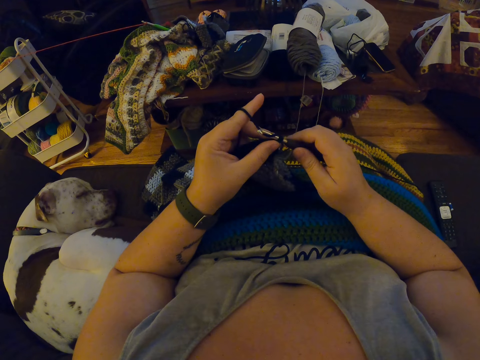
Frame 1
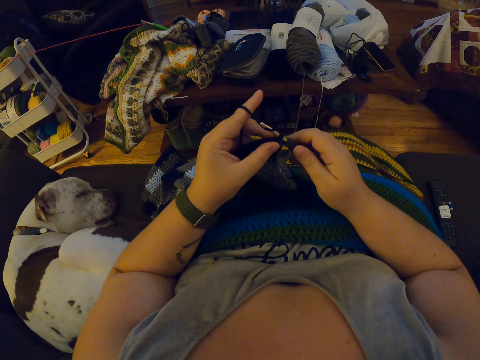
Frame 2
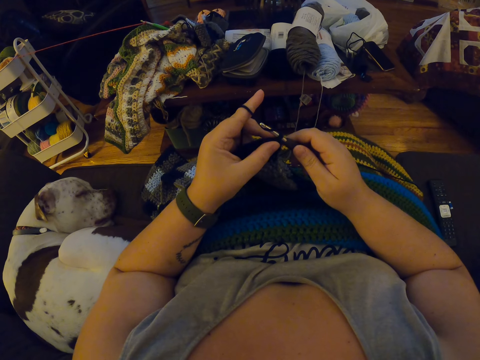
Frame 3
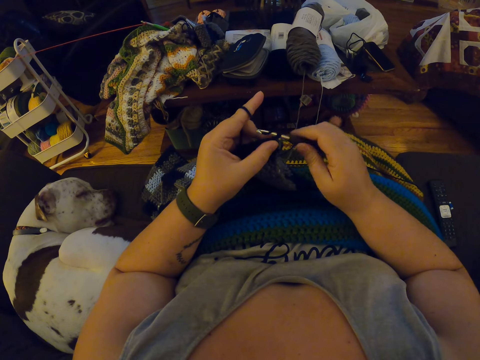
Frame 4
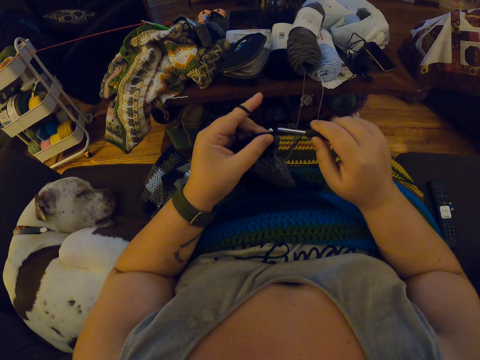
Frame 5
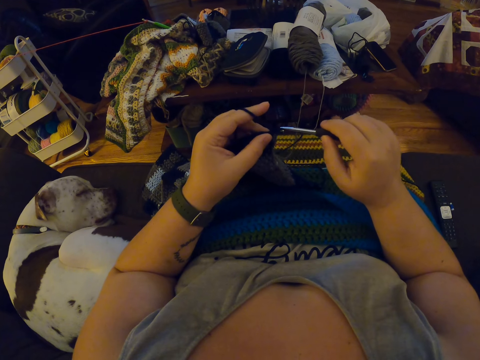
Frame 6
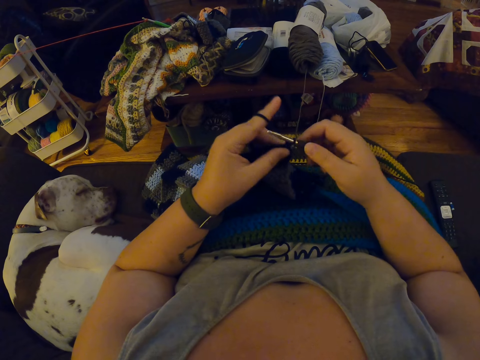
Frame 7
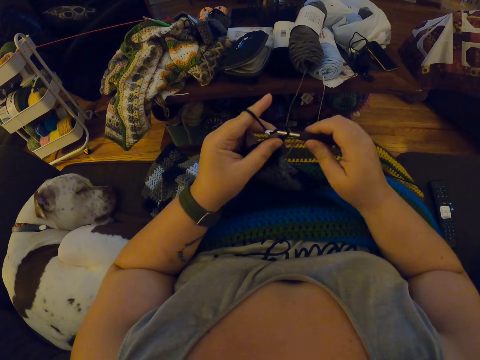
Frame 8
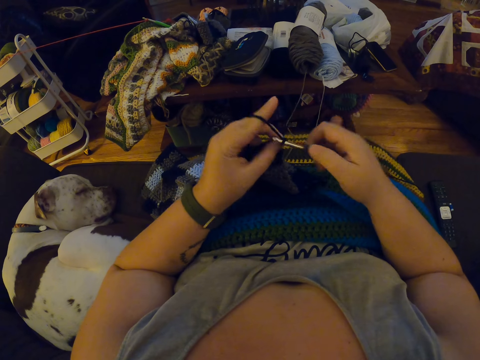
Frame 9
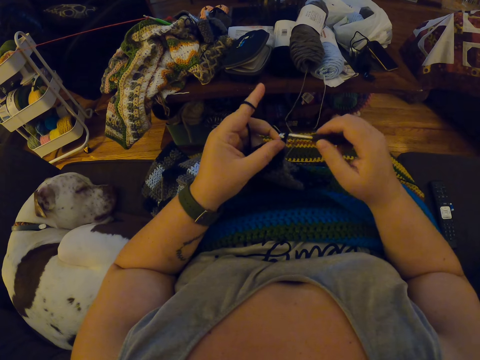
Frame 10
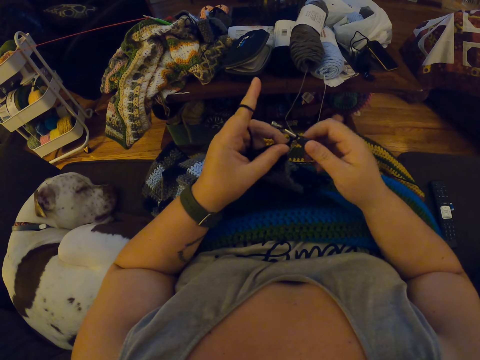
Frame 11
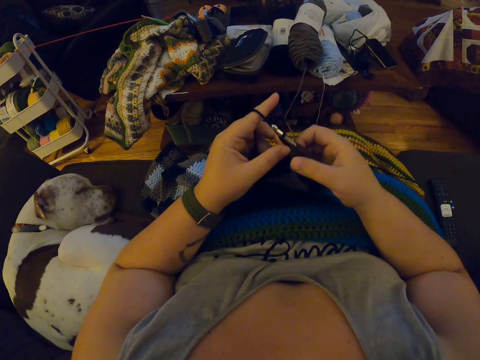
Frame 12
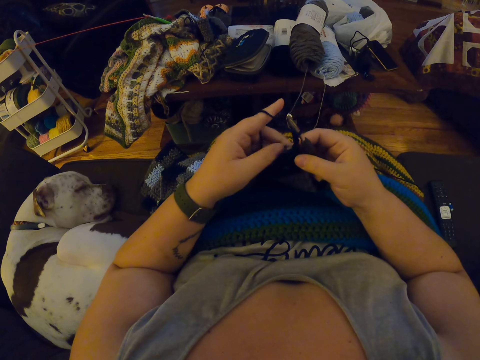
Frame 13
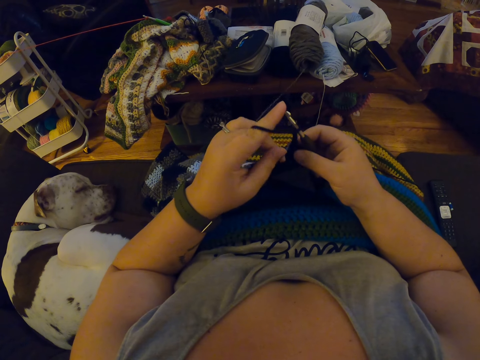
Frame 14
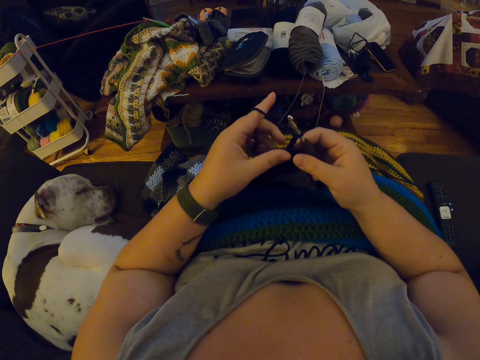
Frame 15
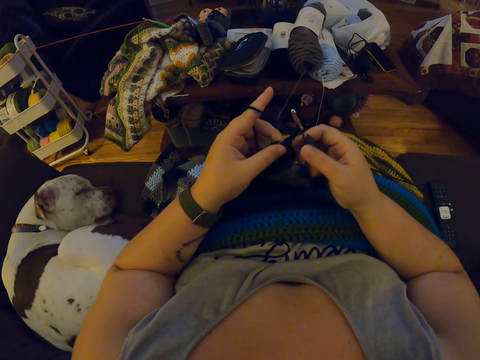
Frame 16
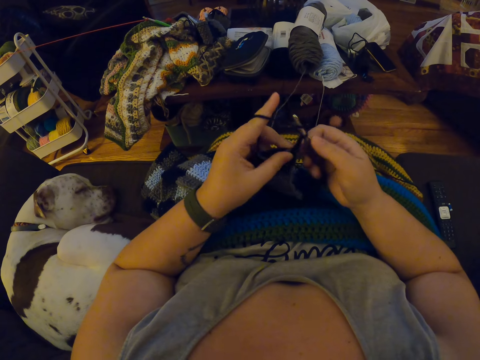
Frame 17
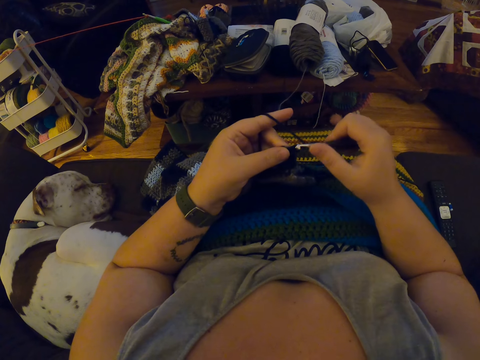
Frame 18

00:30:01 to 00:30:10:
The camera wearer crochets the fabric with the yarn. They knit the fabric.

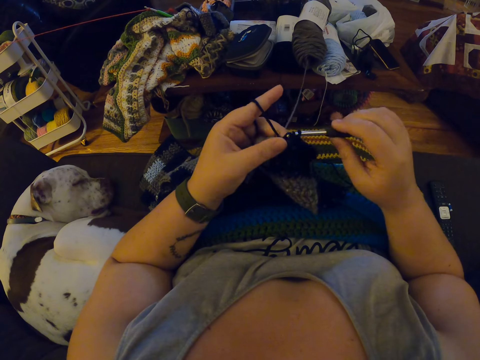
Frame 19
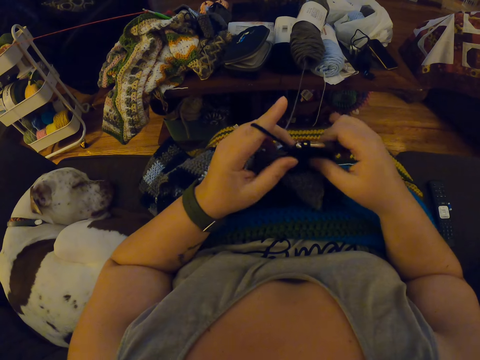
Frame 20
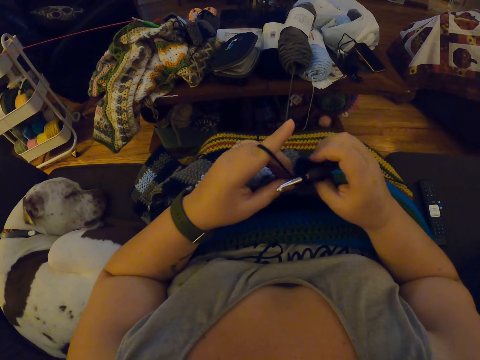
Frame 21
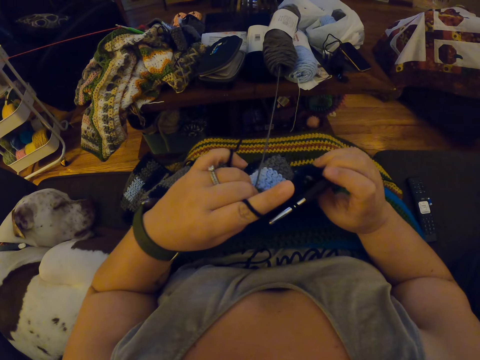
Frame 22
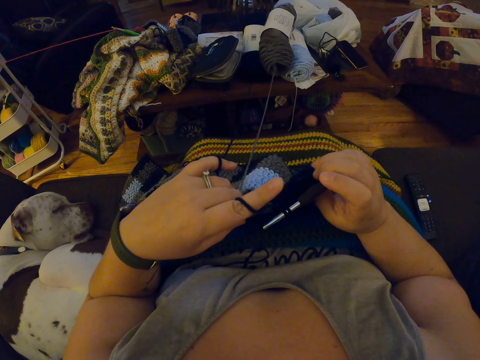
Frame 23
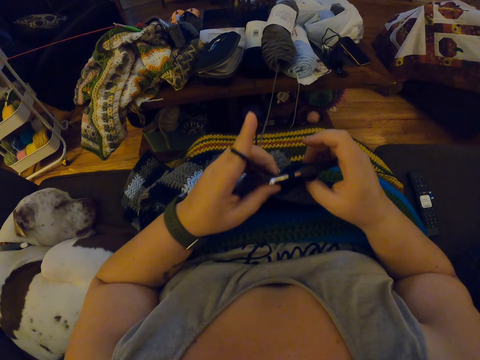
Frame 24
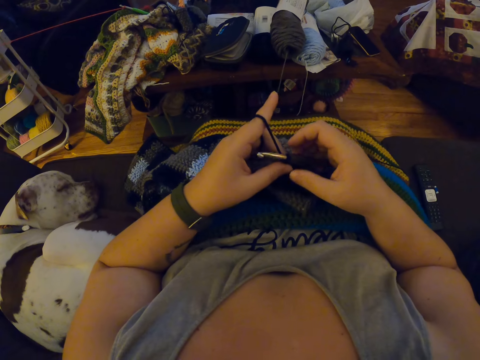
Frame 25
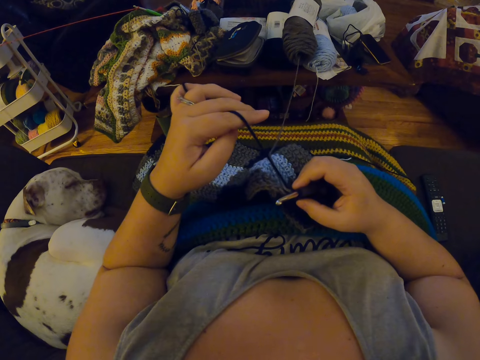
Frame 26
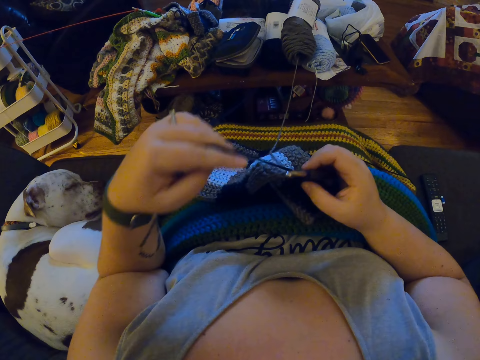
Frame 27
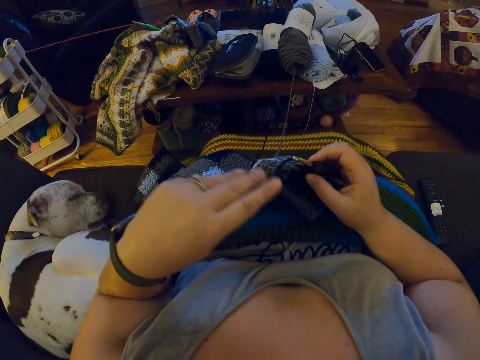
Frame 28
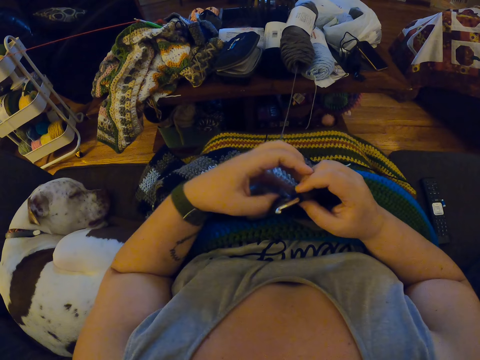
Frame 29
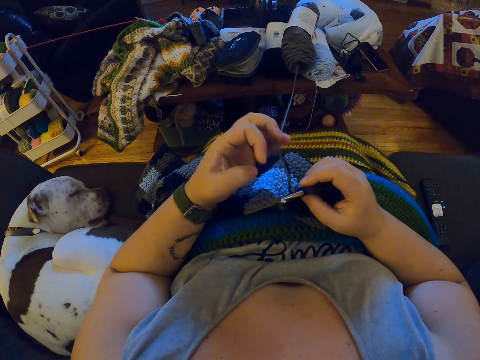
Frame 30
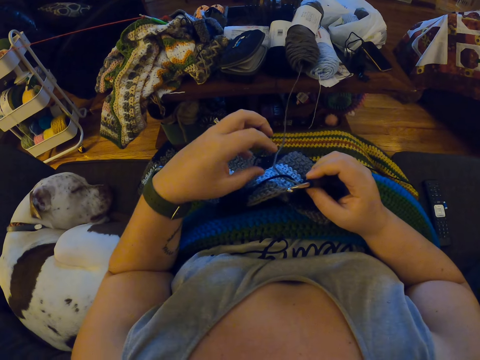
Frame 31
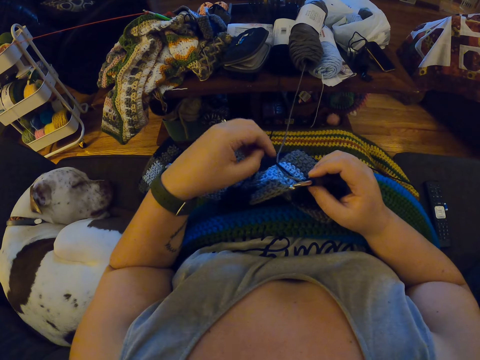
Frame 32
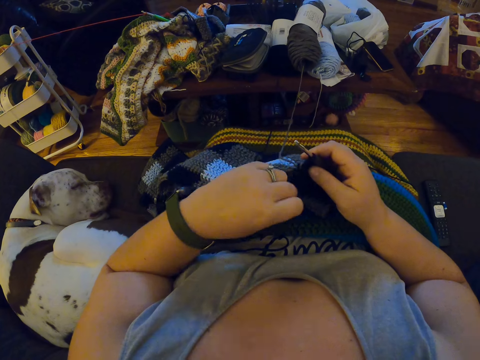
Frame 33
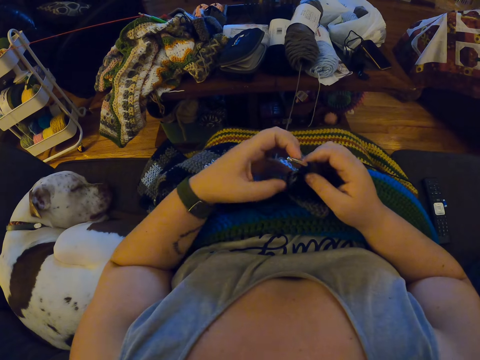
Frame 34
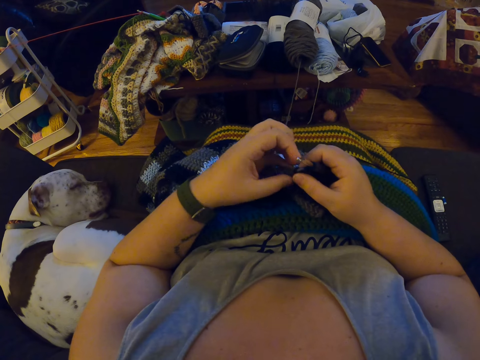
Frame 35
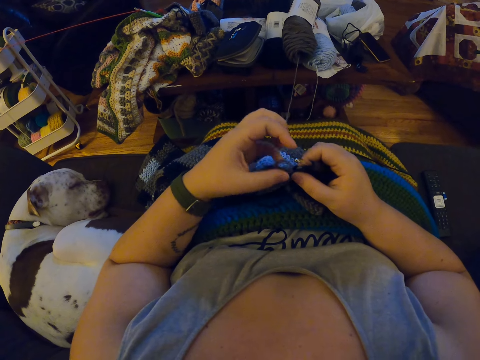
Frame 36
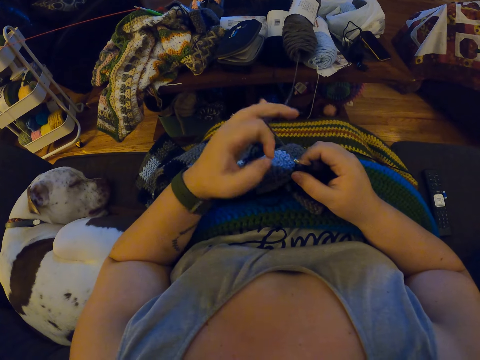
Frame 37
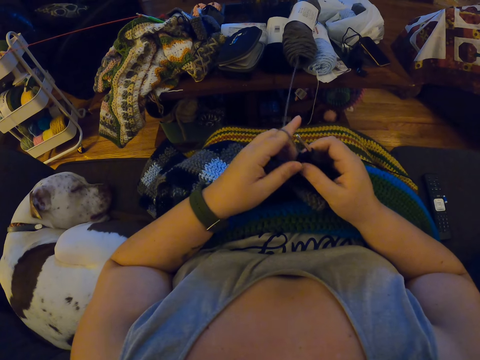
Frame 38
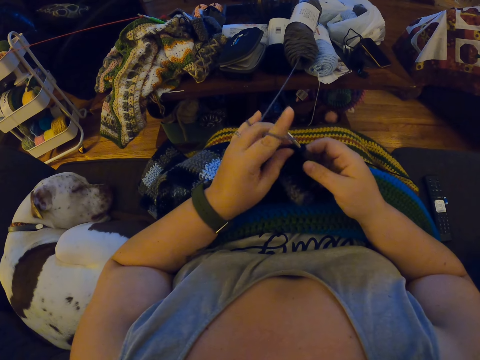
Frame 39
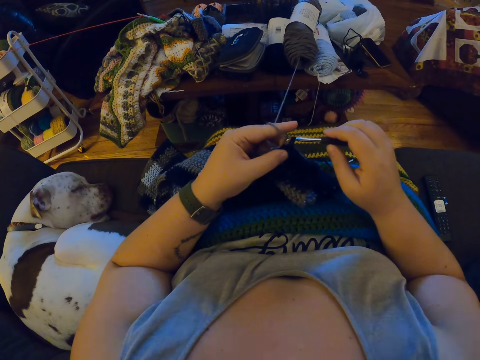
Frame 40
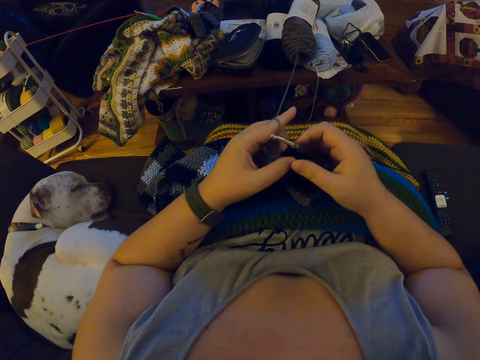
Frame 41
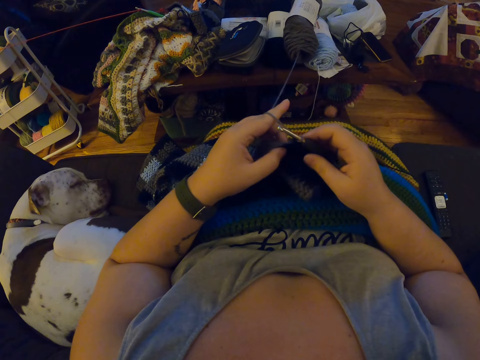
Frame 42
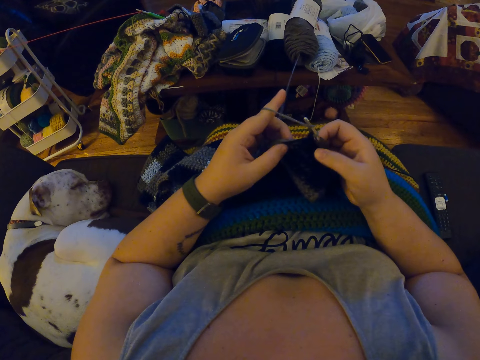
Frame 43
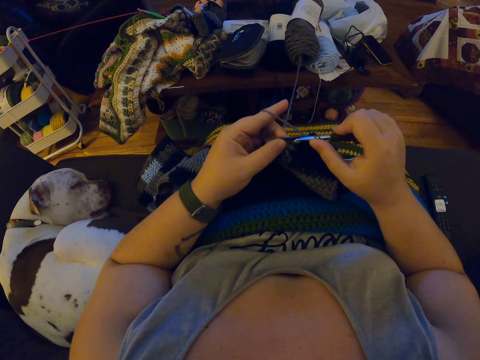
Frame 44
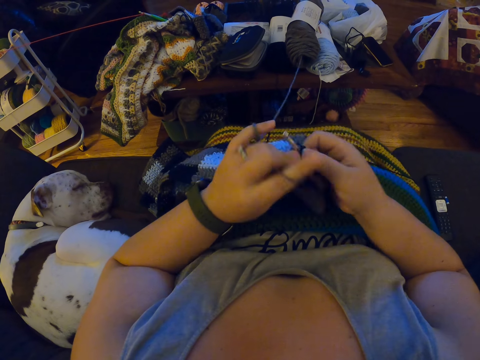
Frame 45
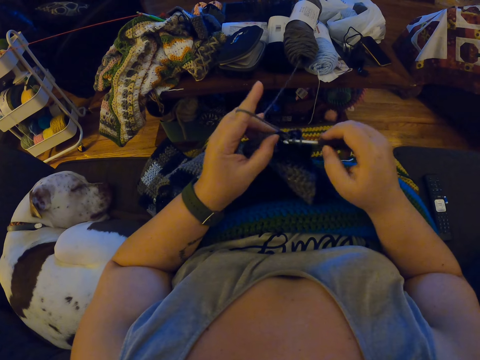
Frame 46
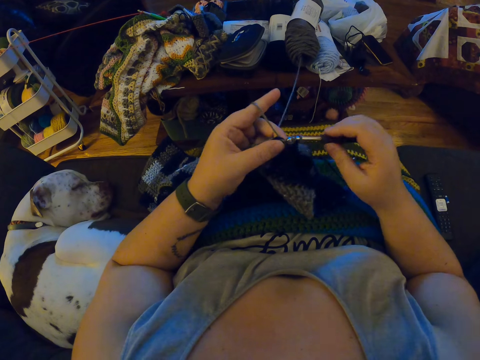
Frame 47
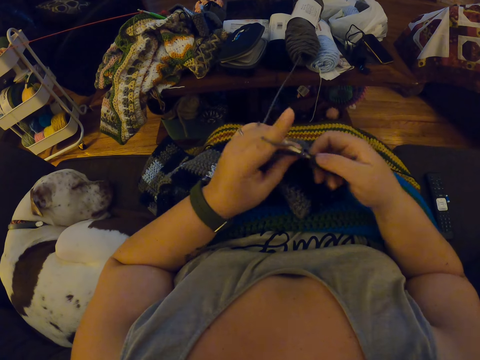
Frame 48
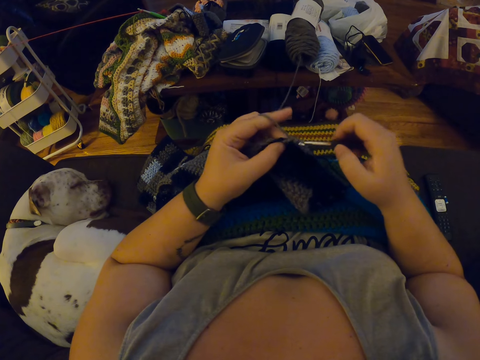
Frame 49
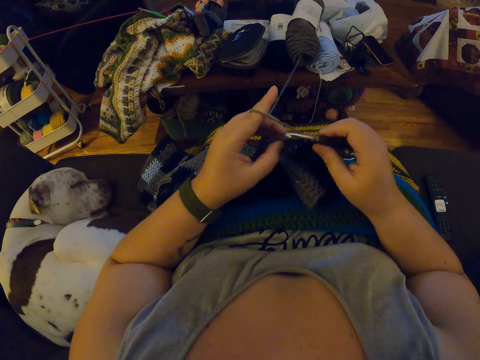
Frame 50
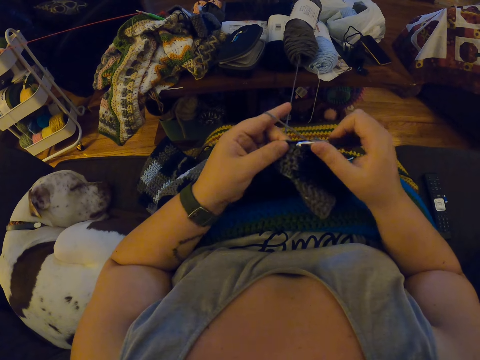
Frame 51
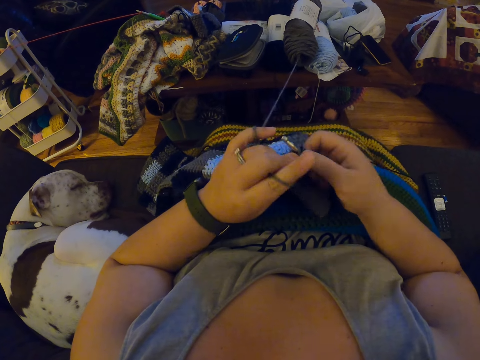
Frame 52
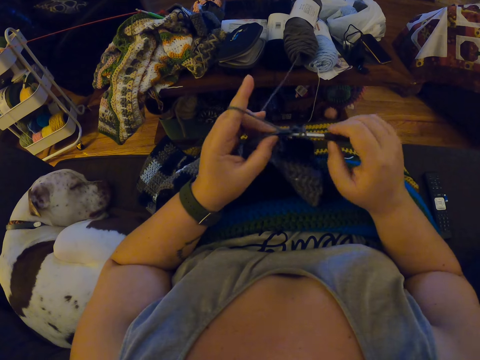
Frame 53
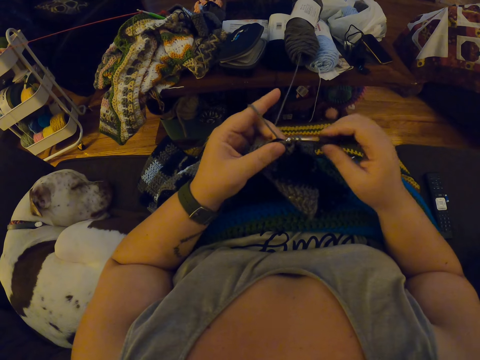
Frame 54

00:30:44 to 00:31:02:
The camera wearer checks the fabric. She turns the fabric. She unwraps the yarn around her left finger. She straightens a thread. She wraps the yarn around her left finger. She crochets the fabric with the yarn. She knits the fabric.
